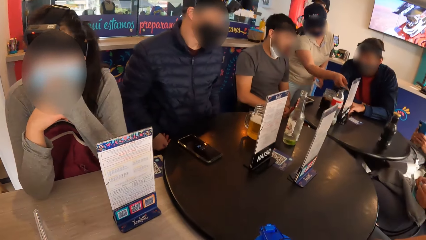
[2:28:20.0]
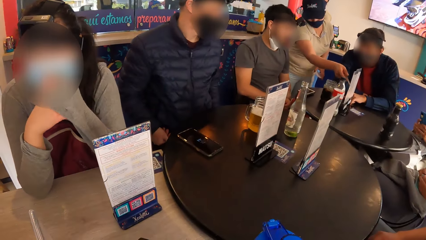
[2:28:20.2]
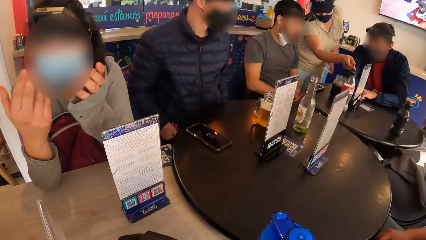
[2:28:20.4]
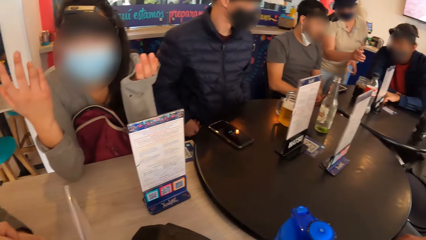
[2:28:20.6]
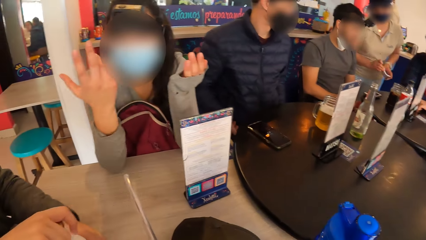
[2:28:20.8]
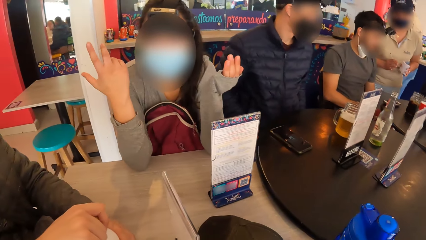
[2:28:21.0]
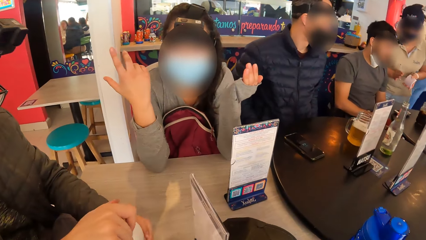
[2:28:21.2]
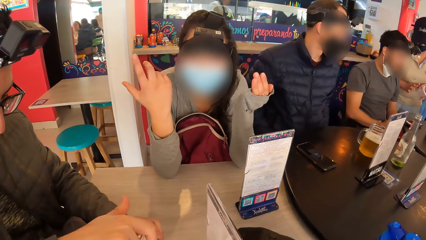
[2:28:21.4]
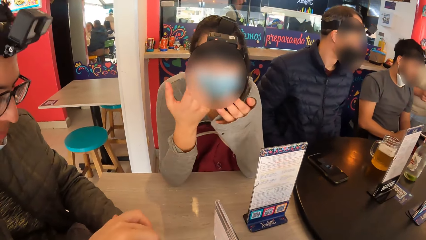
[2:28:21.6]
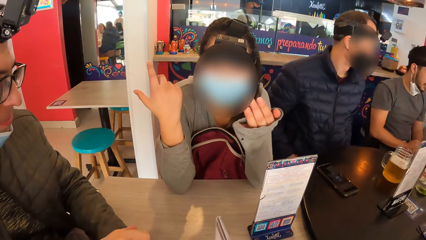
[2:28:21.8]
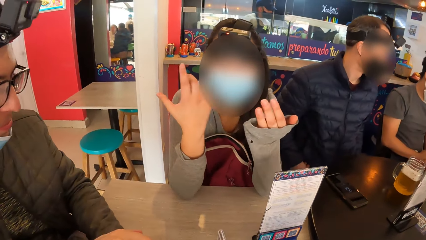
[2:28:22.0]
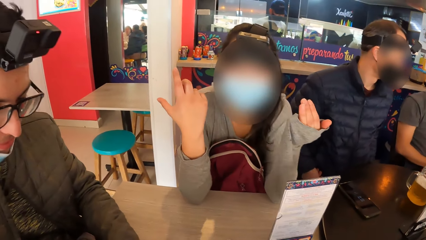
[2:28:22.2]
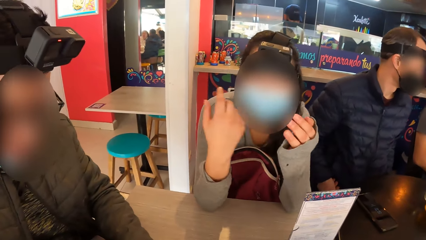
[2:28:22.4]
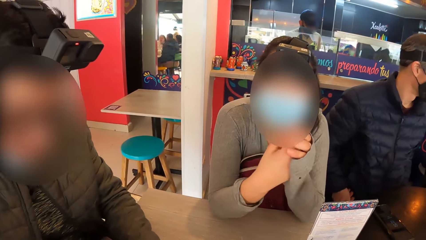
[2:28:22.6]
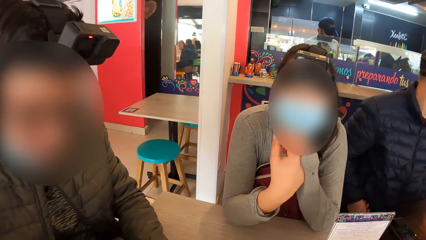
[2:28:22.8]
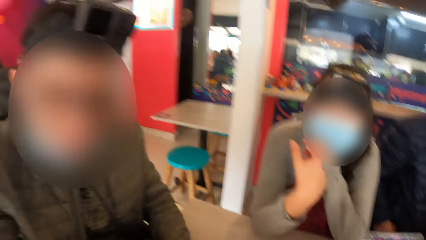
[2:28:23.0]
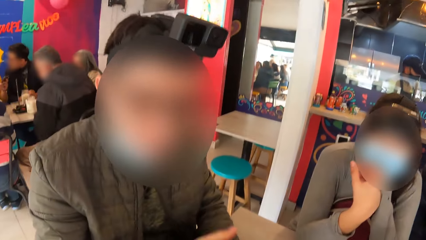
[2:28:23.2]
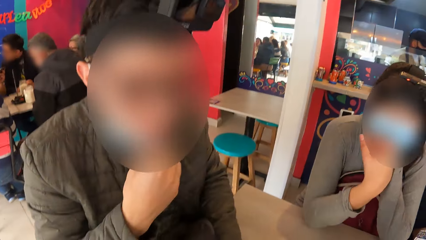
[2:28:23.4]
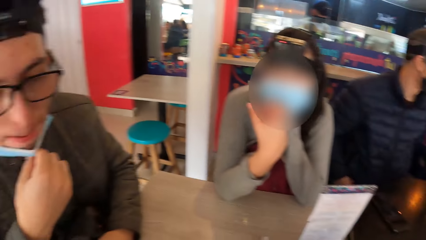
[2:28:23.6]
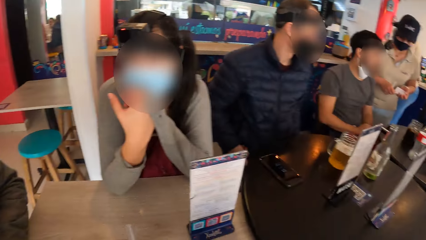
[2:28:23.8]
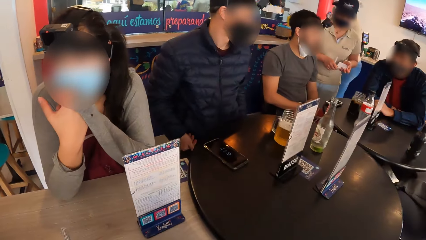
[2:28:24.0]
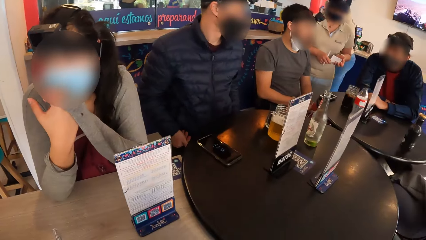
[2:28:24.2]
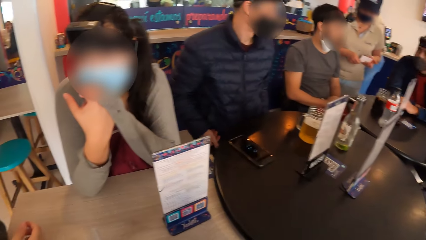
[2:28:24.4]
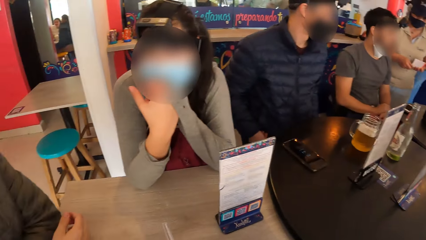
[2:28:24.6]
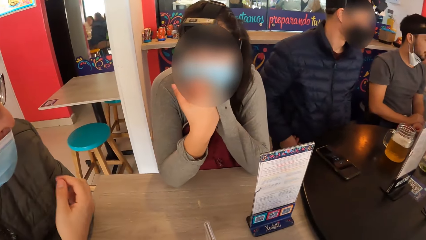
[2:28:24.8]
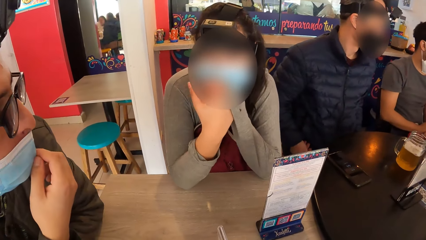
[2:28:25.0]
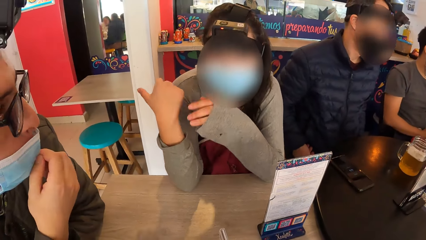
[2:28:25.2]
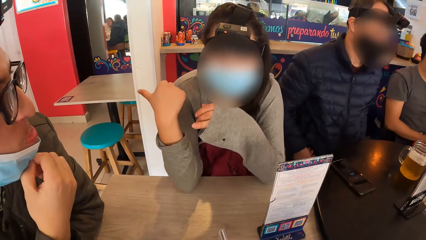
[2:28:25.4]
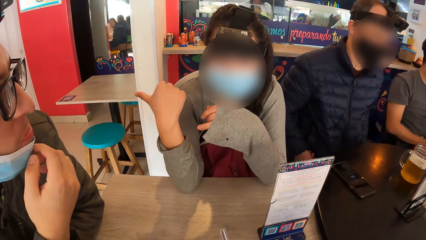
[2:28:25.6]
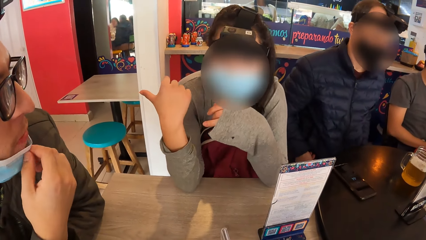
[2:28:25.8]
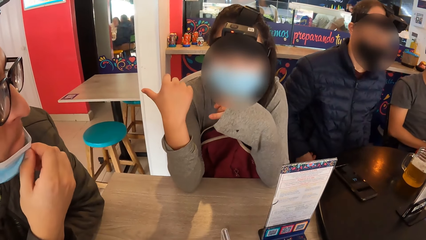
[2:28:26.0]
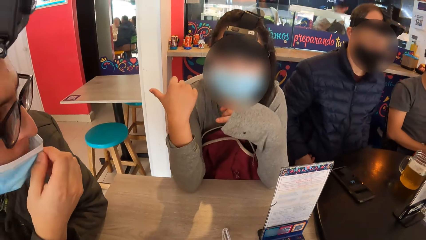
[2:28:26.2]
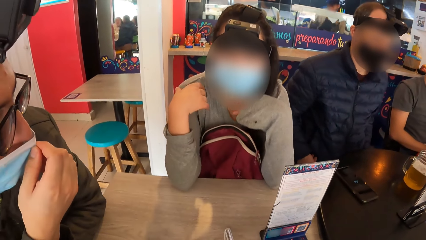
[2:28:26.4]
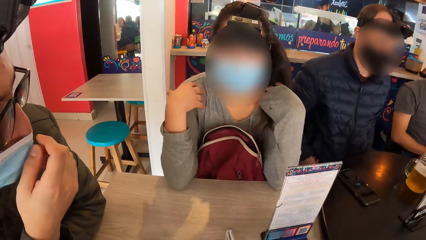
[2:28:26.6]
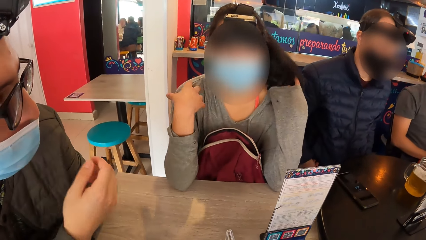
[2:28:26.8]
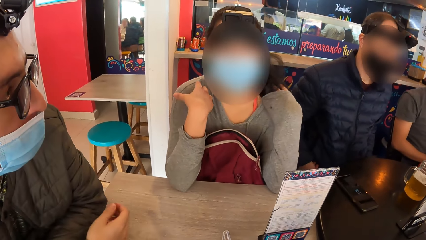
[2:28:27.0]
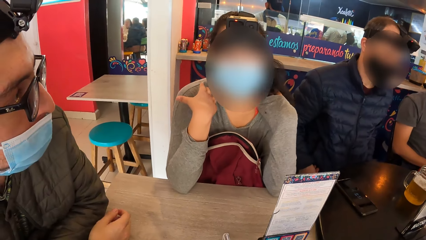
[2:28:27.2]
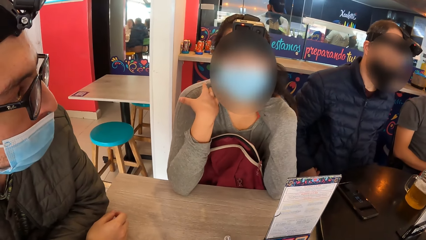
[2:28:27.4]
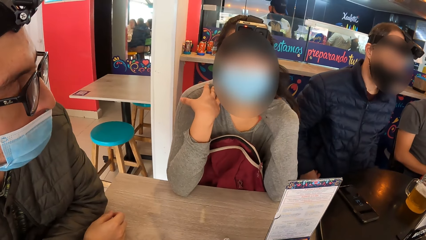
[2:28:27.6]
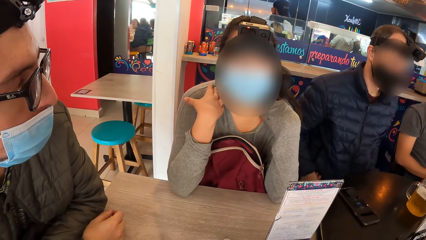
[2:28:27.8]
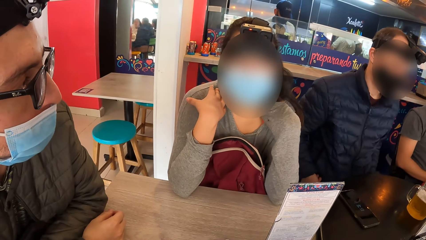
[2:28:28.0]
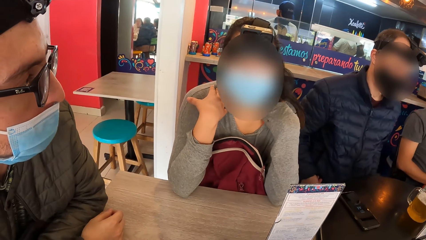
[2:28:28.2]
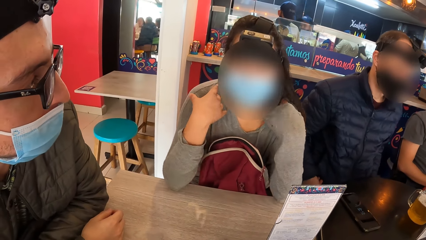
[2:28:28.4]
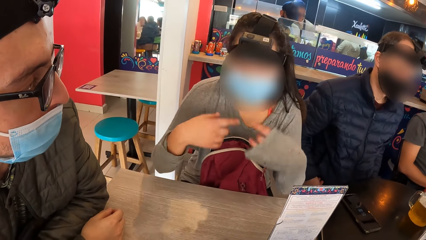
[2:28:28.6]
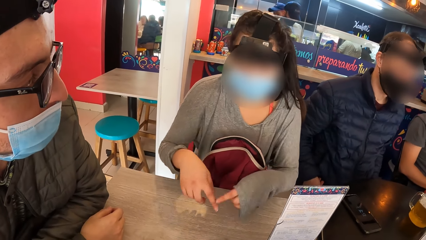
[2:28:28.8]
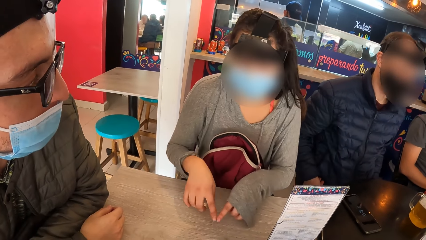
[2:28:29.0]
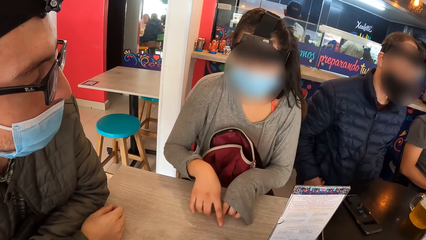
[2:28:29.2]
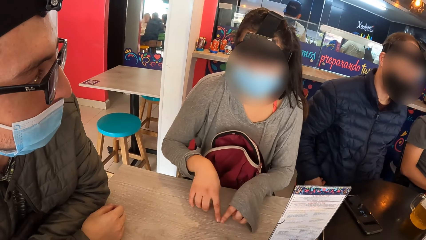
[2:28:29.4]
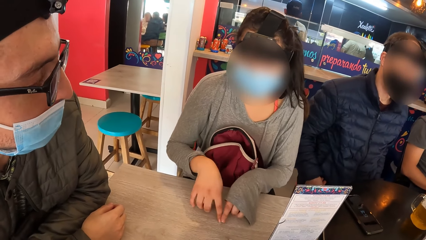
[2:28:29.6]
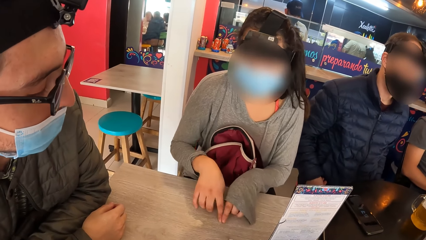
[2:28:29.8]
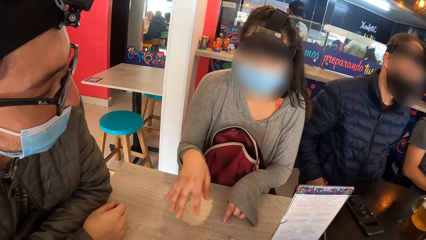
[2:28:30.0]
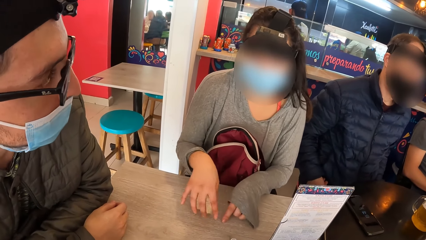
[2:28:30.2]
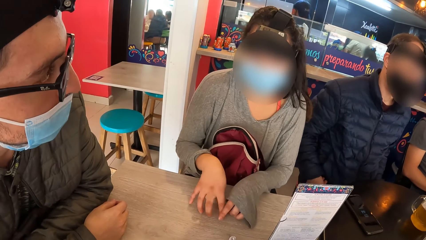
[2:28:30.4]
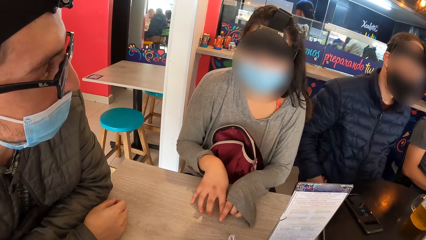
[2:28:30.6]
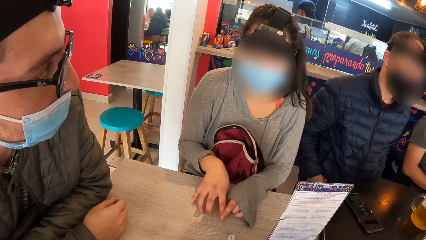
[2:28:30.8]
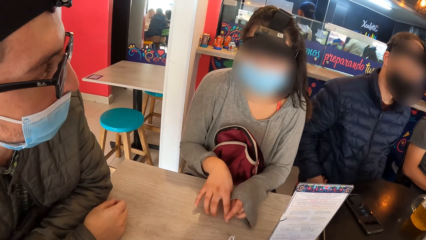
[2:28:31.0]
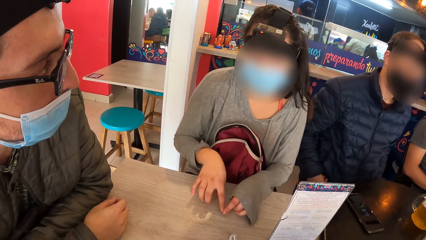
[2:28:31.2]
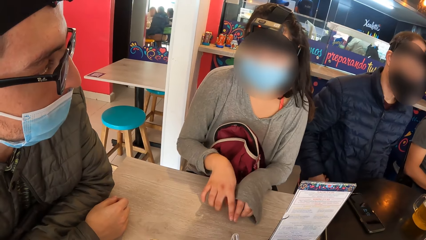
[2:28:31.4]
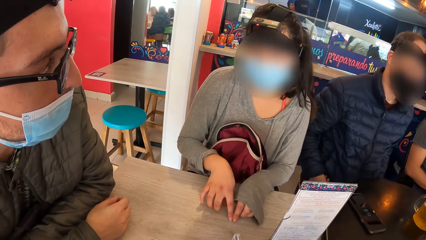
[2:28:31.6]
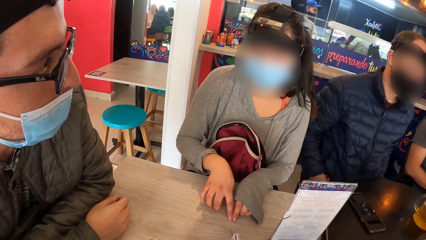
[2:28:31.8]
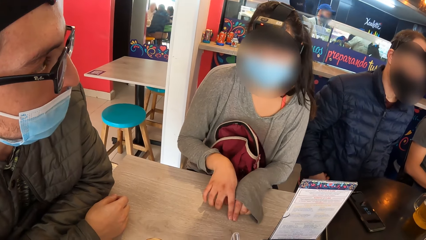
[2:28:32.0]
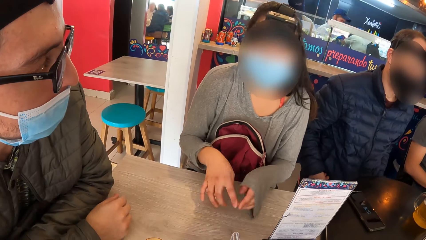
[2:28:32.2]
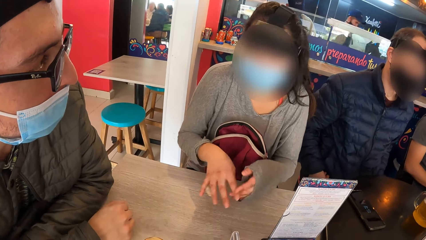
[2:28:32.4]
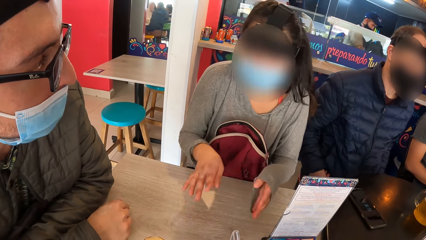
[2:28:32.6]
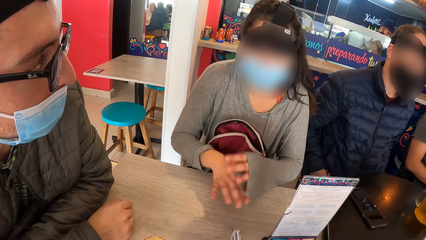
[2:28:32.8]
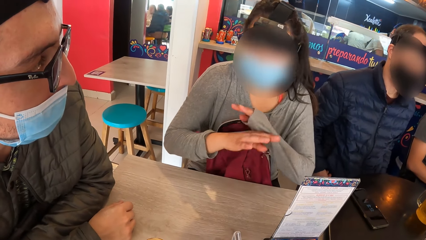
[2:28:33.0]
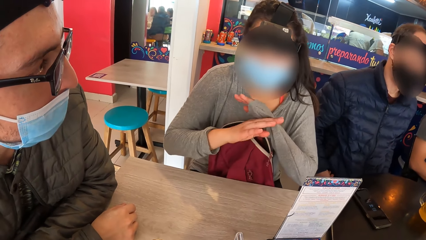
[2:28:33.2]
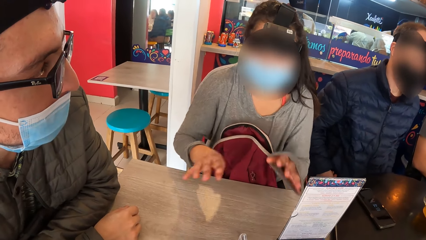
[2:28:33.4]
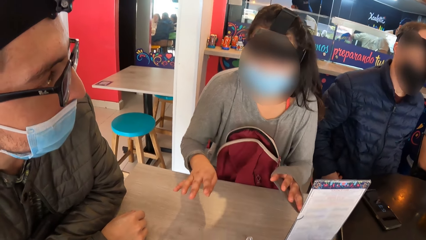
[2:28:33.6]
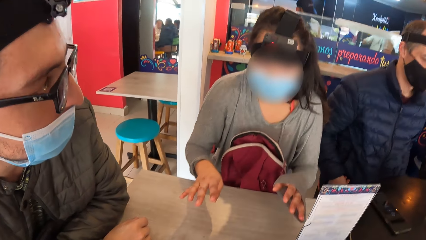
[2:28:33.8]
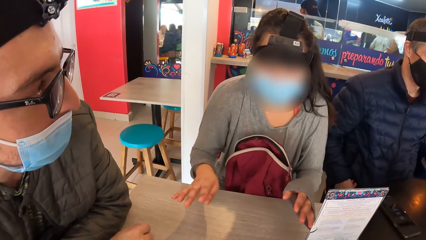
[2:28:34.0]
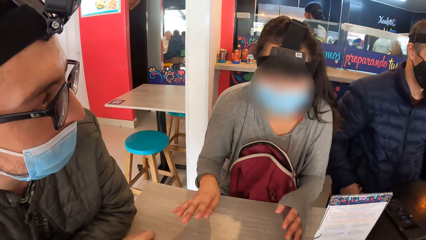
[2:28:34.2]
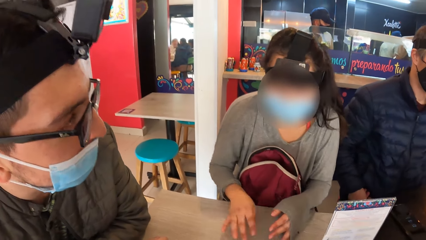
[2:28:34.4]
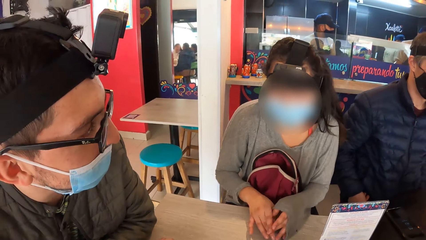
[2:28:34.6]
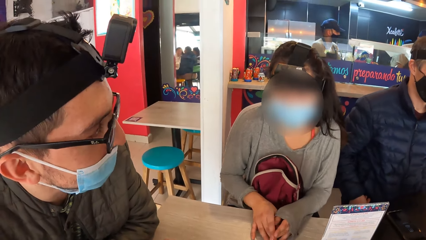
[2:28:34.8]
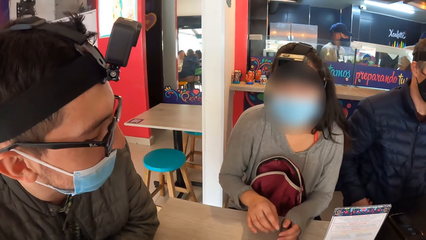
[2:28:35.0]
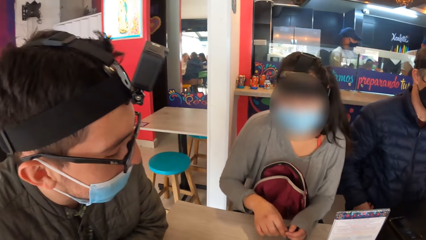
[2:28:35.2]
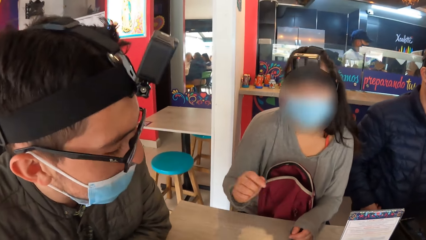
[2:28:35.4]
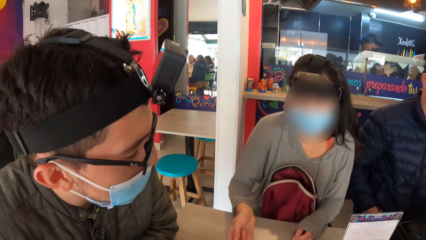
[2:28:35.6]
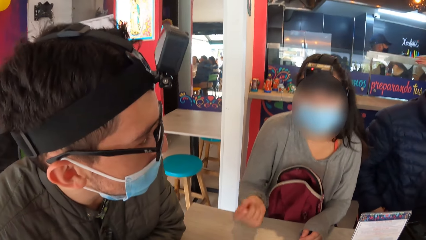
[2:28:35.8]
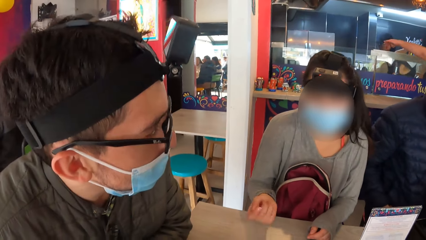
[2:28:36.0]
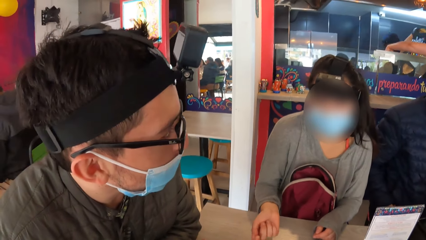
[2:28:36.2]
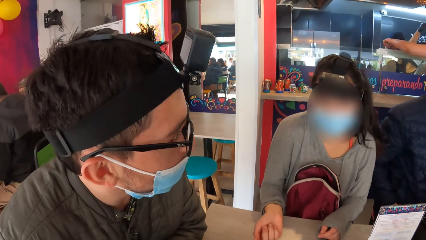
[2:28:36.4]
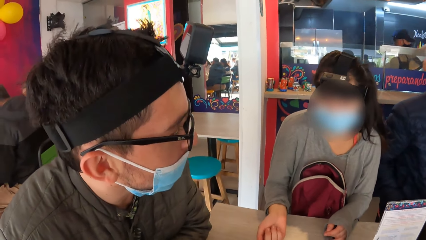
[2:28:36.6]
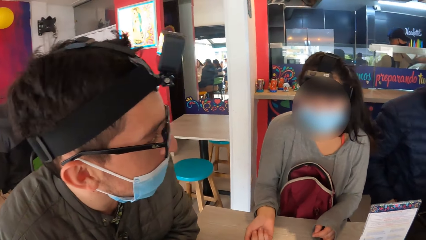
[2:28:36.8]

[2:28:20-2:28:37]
The waitress points to the menu with a pen in her right hand. A woman presses a phone with both hands. Another woman gesticulates with both hands, interacts with a man, and interacts with the camera wearer. The man closes the white bottle with his right hand. The camera wearer interacts with the second woman. The man adjusts the face mask on his face with his right hand. He adjusts the face mask again. The second woman makes a gesture.
